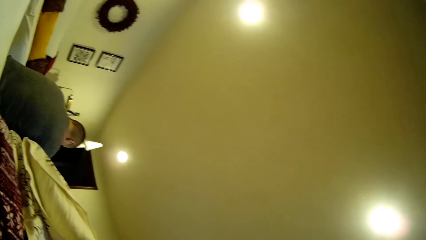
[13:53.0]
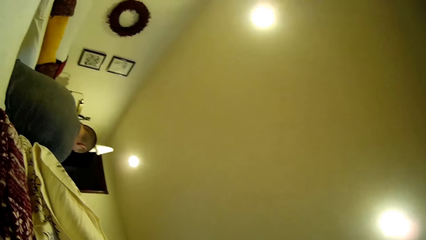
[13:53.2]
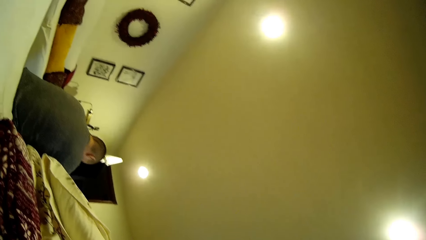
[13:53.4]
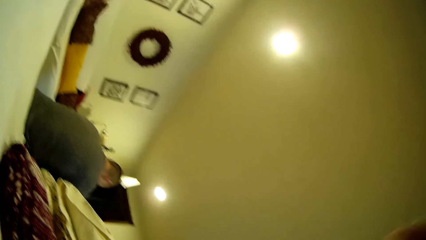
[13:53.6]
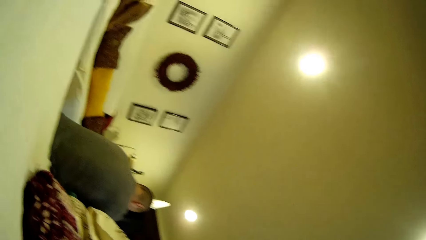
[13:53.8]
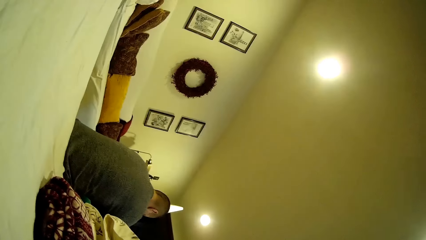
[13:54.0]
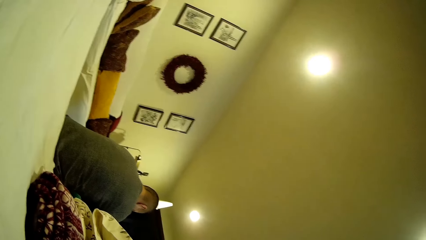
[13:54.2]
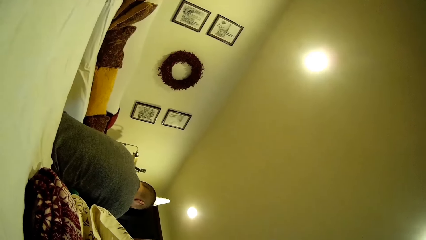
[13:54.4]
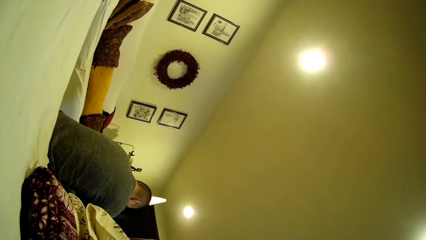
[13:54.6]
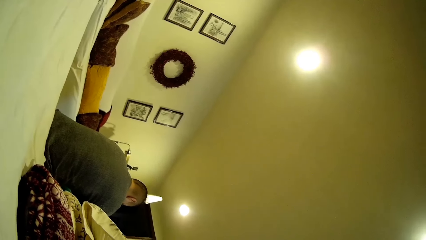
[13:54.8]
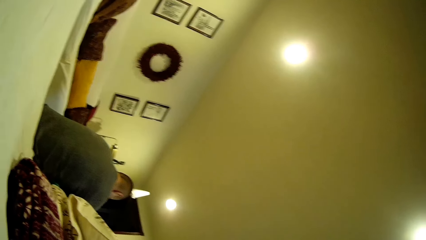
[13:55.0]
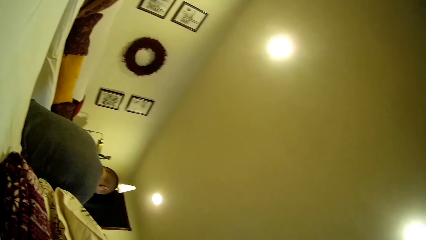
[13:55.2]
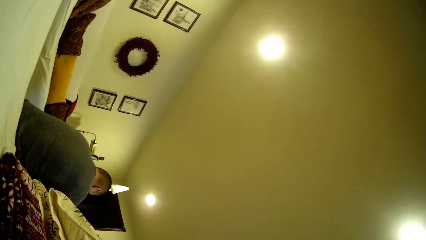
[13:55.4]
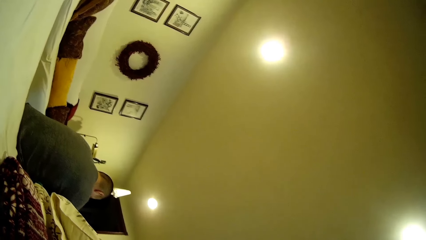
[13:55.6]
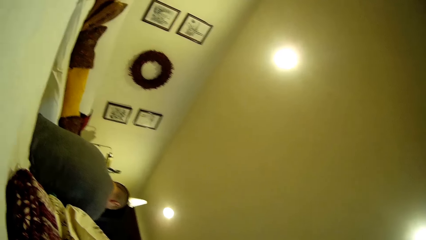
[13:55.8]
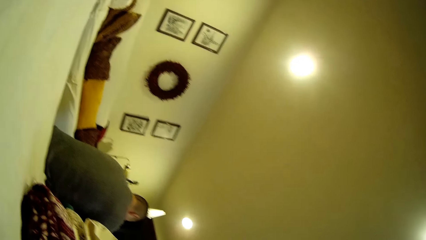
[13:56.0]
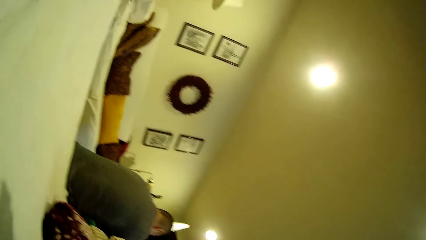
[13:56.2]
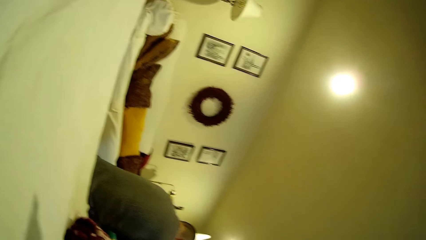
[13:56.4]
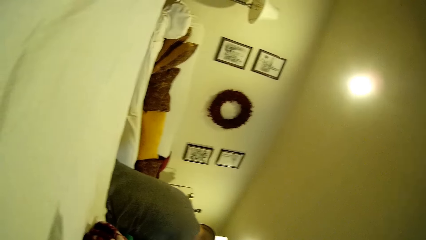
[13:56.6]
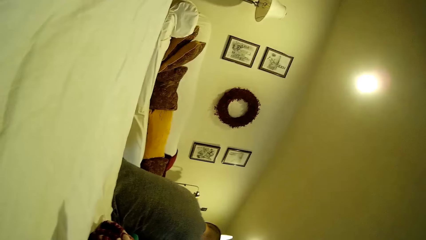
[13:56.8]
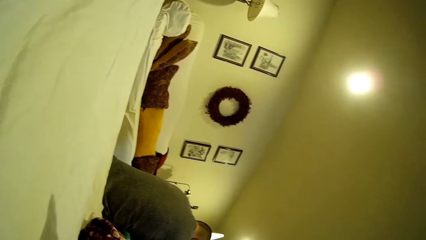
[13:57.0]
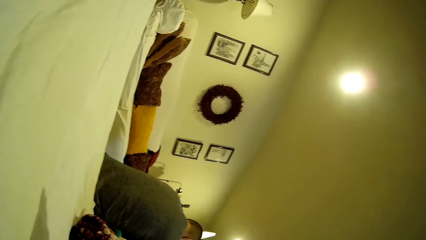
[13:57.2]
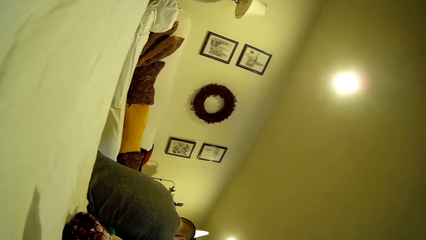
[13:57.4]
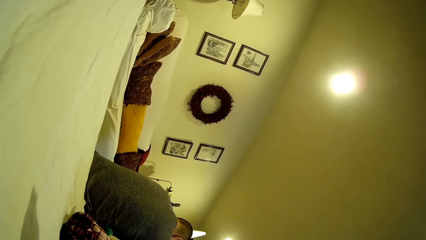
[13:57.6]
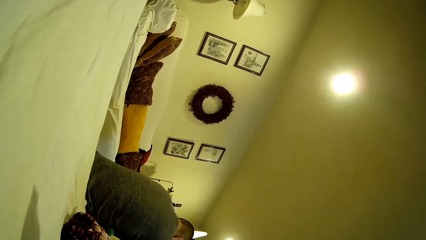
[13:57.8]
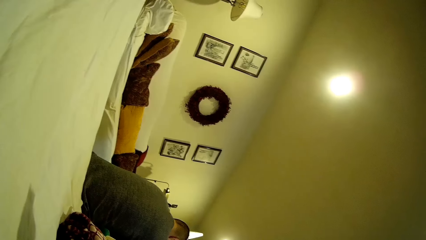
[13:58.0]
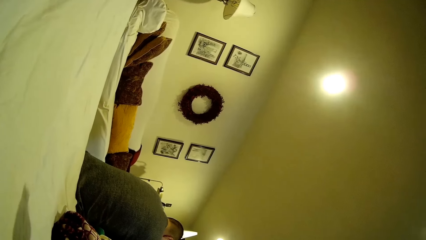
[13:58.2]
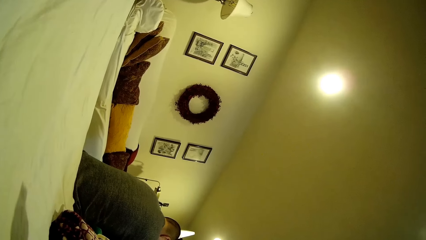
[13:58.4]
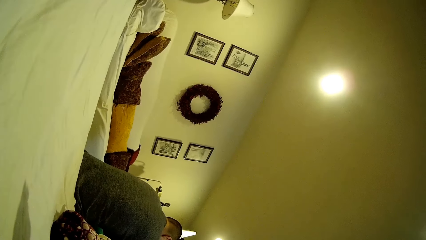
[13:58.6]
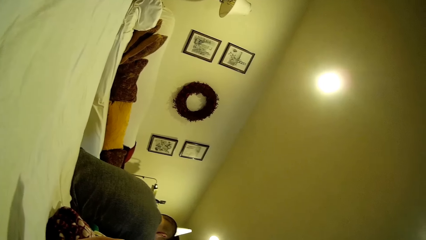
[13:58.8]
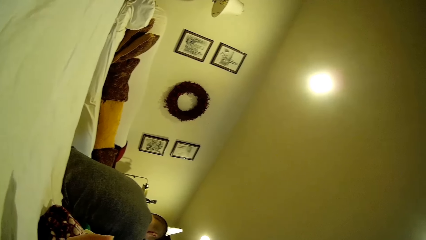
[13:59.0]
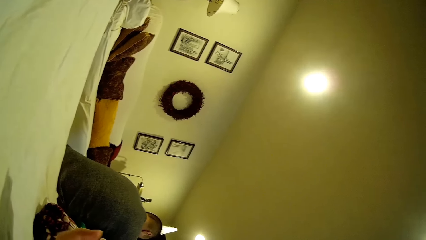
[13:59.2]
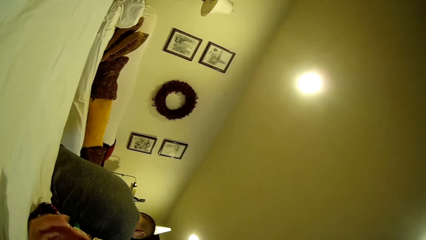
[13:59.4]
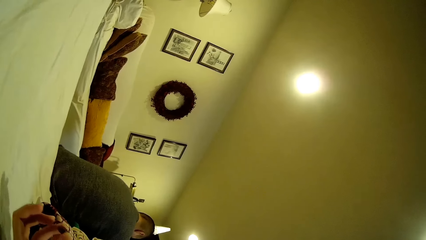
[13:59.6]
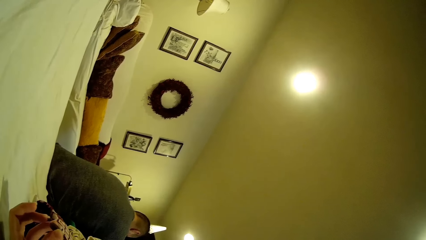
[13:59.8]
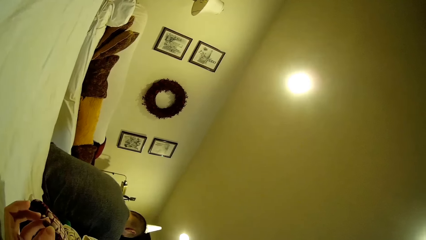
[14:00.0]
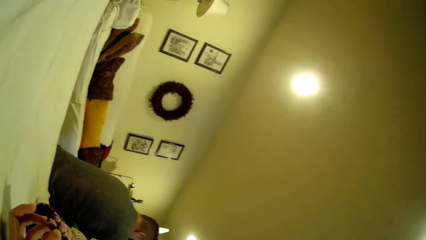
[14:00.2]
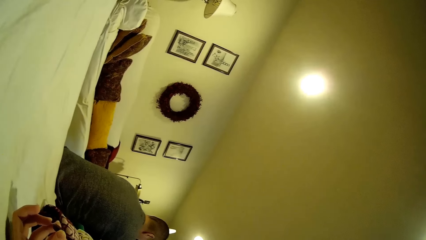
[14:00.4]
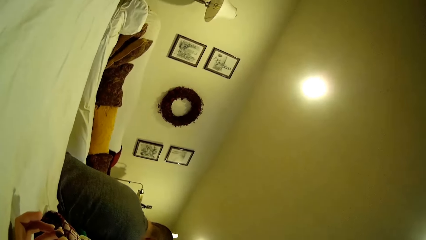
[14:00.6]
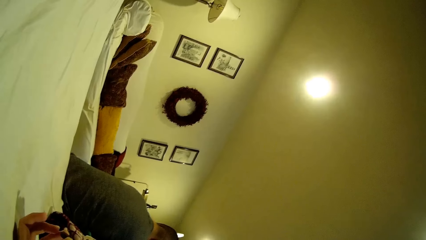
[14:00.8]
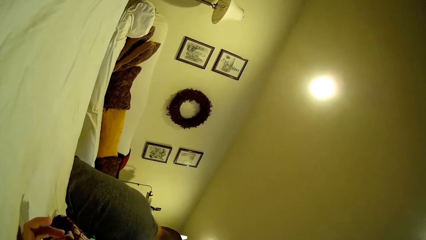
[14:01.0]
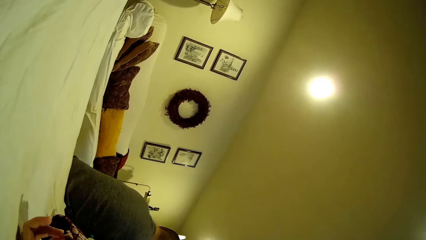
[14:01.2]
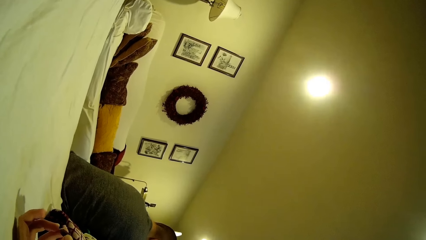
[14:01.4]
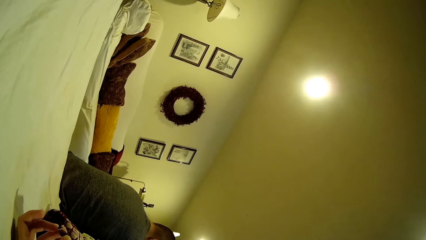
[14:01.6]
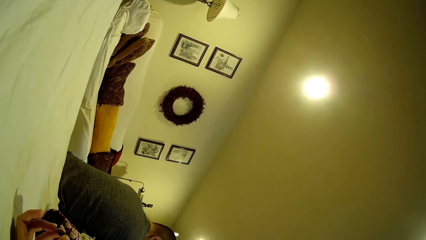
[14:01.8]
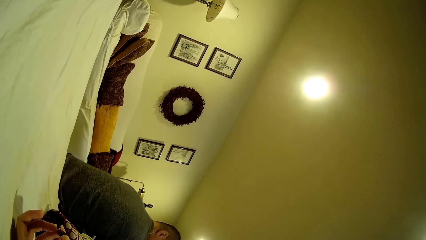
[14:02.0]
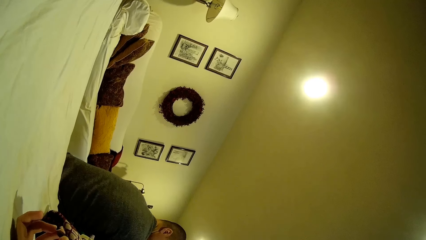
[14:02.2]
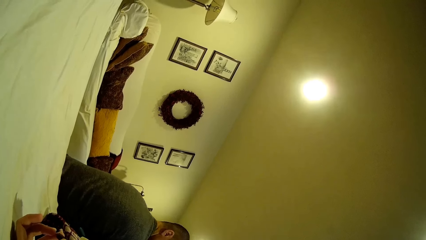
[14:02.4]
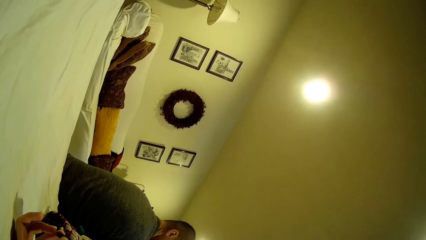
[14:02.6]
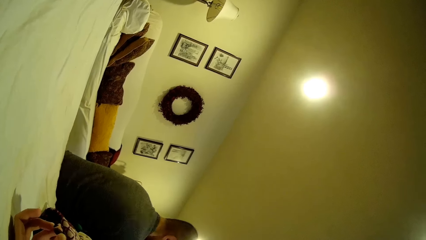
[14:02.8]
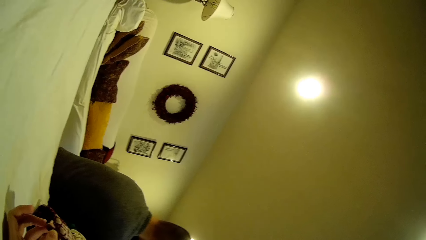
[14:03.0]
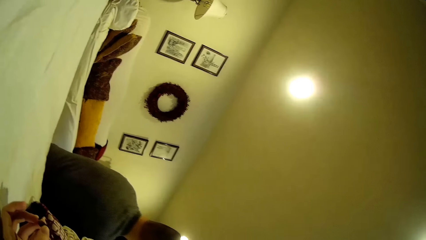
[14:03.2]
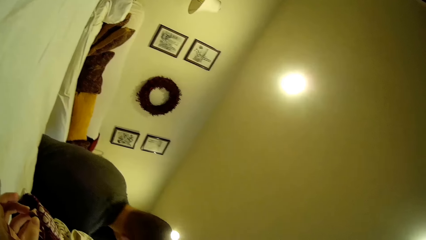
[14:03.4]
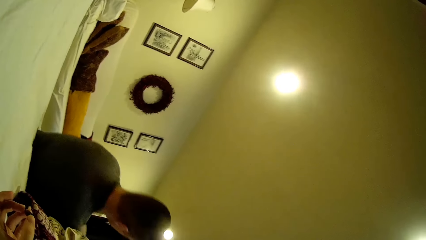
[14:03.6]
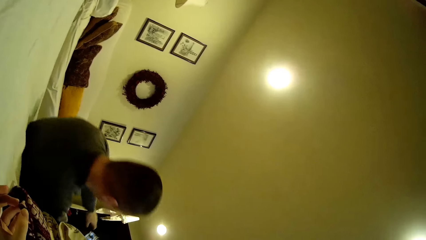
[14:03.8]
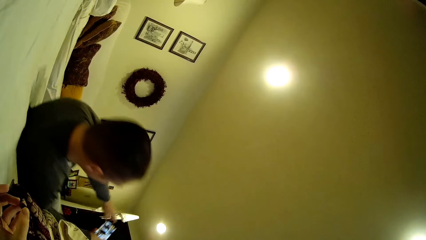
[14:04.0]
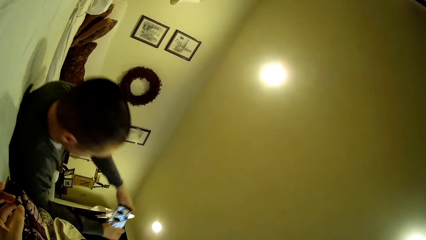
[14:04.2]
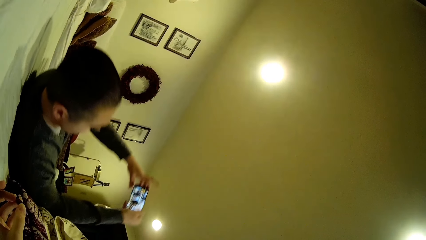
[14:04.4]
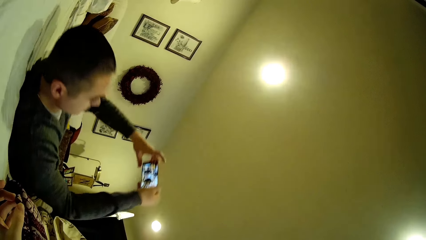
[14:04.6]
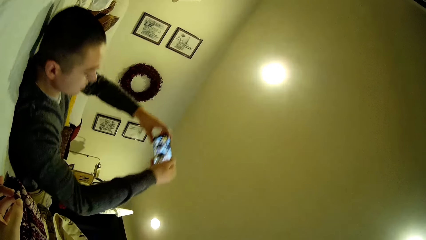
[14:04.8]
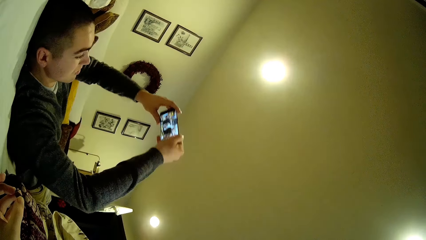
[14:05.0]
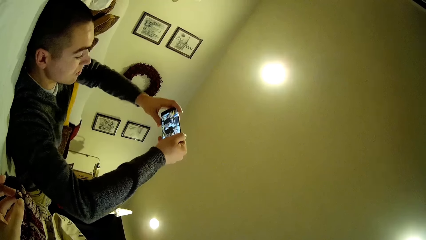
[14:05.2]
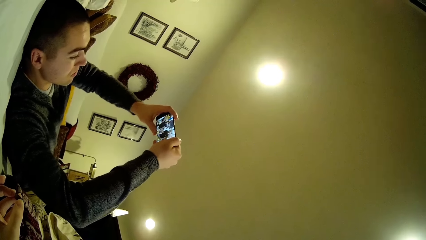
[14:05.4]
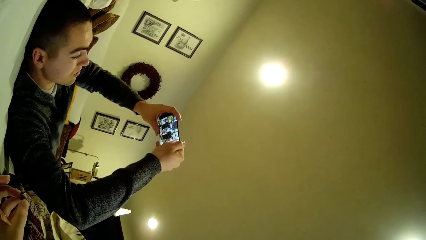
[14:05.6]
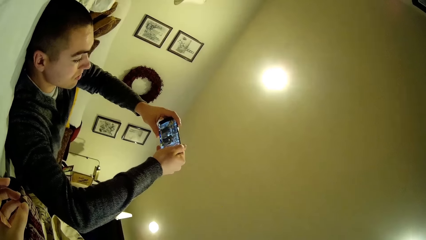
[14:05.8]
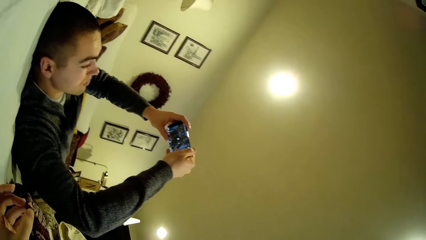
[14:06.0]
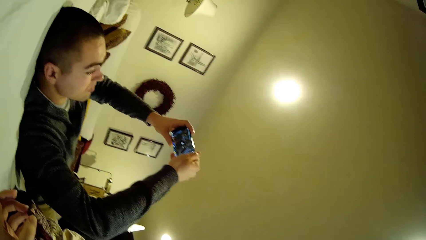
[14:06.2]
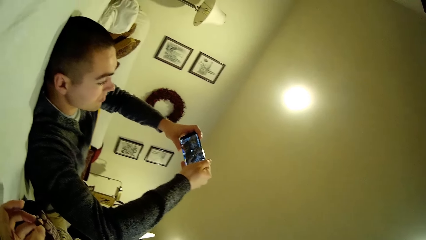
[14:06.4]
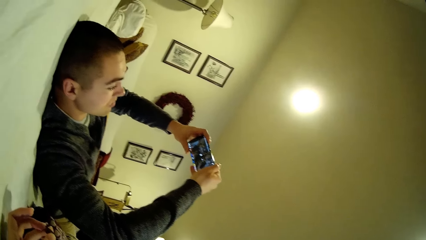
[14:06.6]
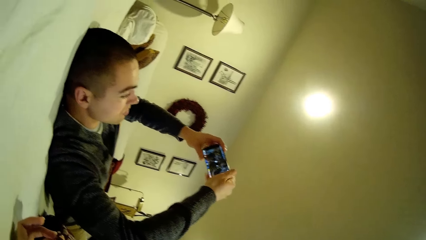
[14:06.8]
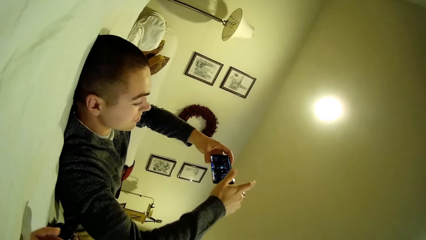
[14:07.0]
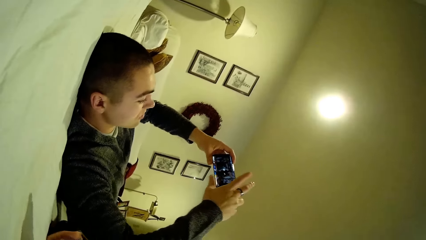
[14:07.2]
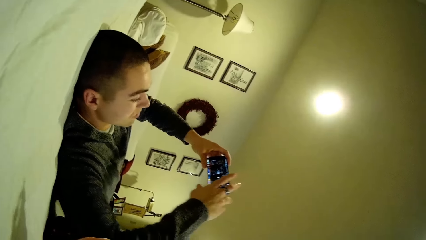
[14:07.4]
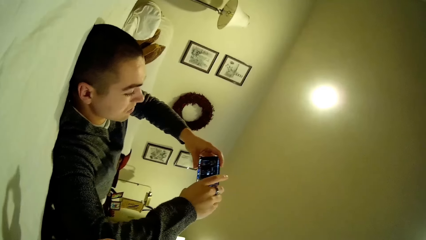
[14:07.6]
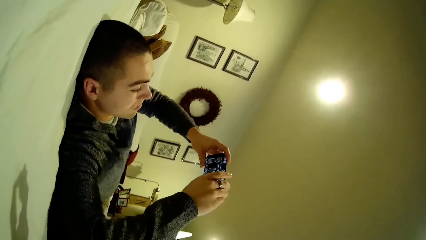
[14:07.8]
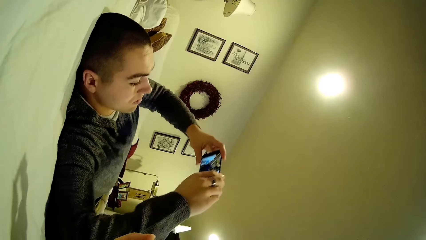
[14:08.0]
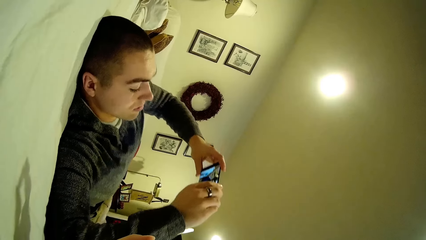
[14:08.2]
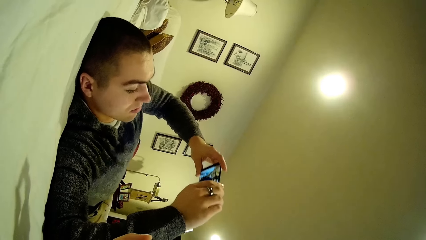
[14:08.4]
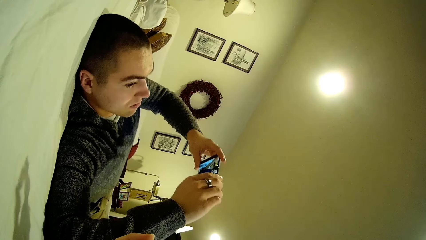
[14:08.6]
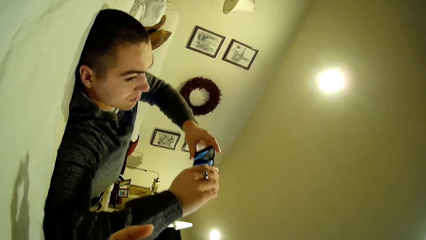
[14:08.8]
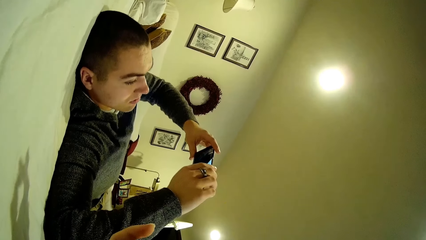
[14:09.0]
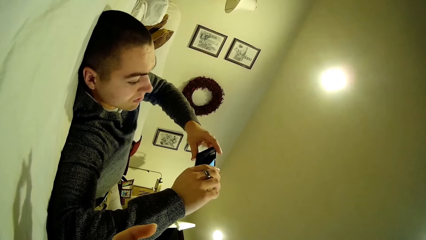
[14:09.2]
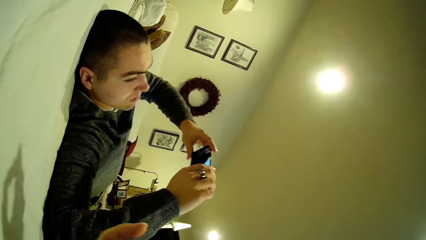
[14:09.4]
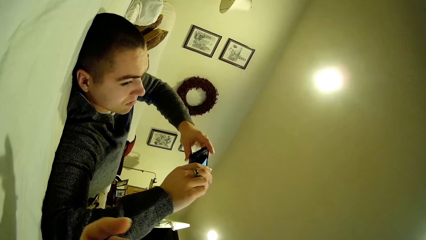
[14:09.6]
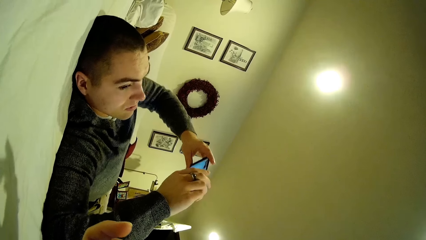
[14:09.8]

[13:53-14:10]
The camera wearer looks around and moves the hand. A man leans on the bed. The man sleeps on the bed. The man takes the video.
